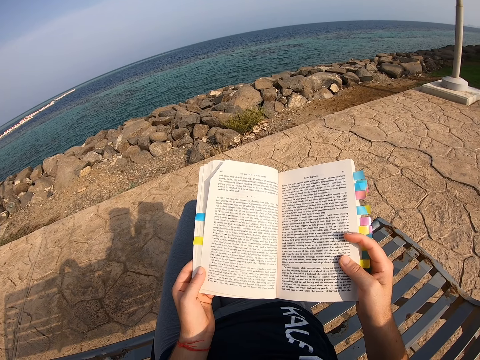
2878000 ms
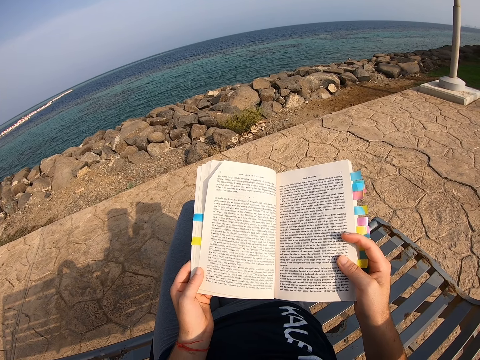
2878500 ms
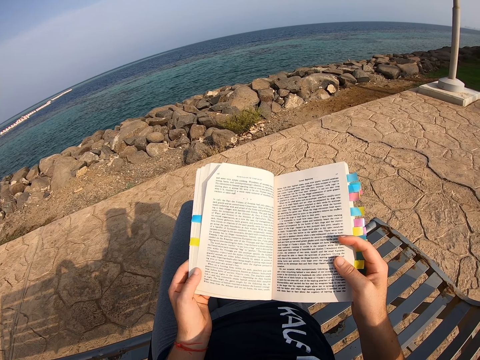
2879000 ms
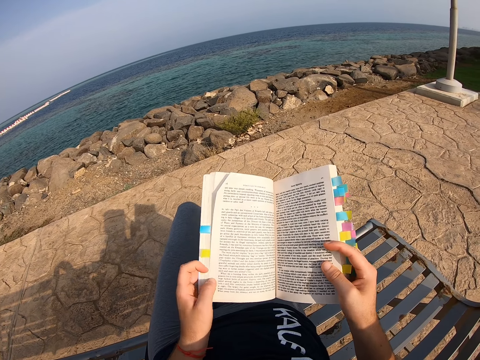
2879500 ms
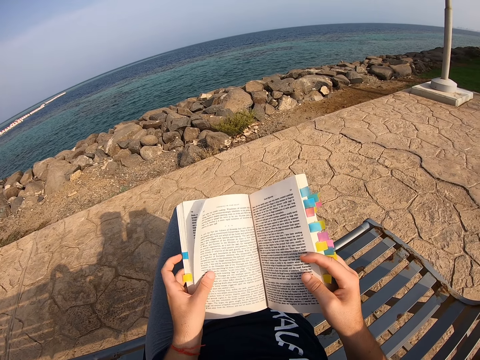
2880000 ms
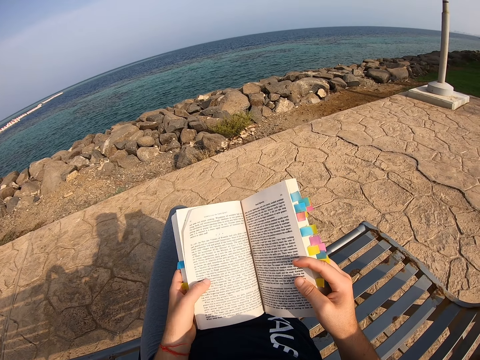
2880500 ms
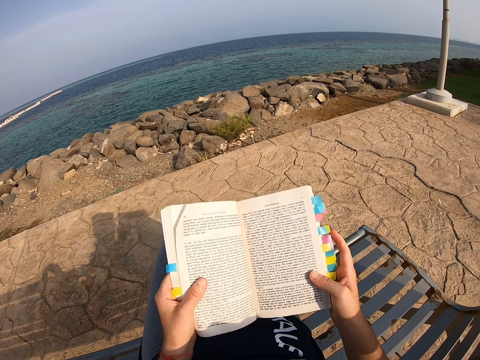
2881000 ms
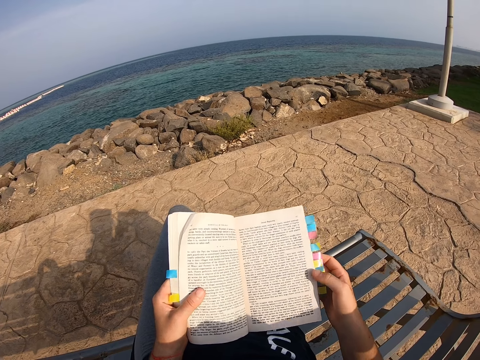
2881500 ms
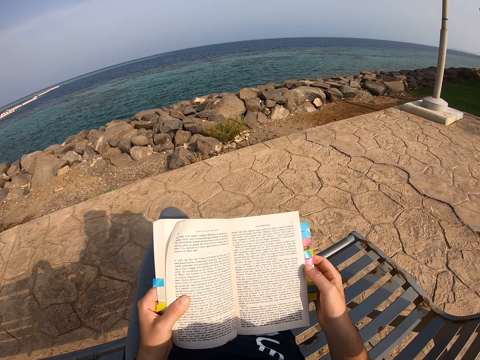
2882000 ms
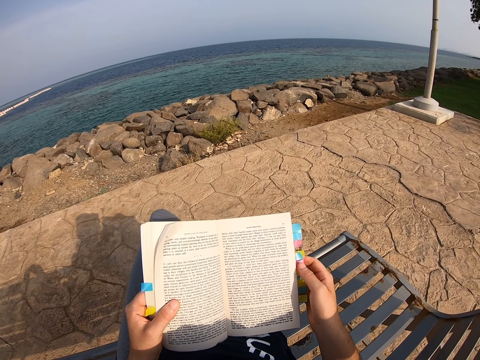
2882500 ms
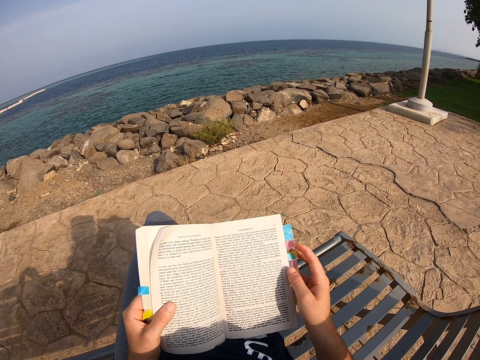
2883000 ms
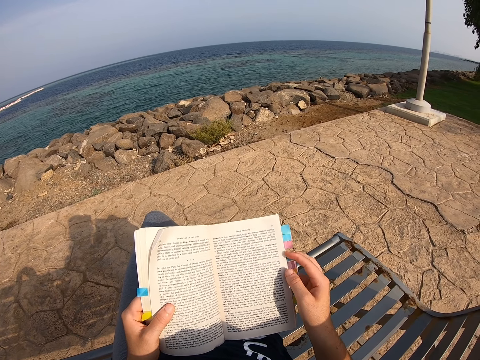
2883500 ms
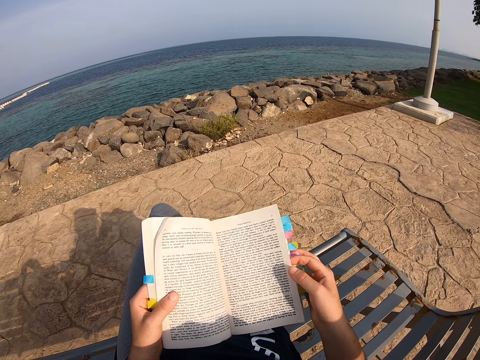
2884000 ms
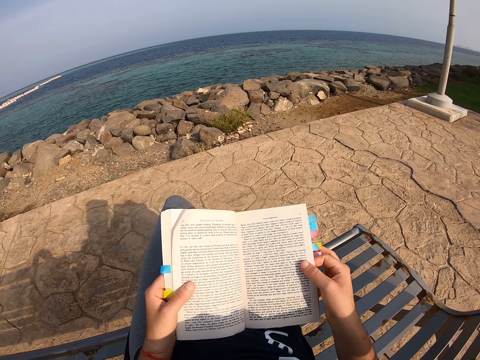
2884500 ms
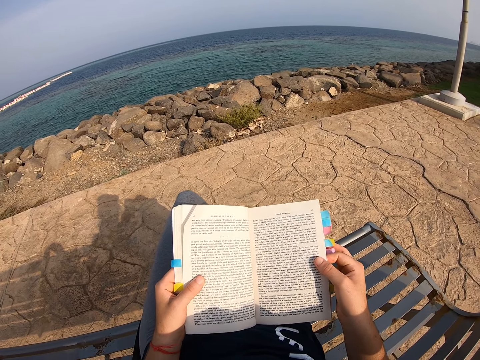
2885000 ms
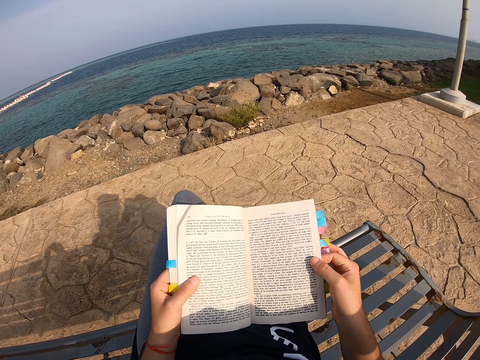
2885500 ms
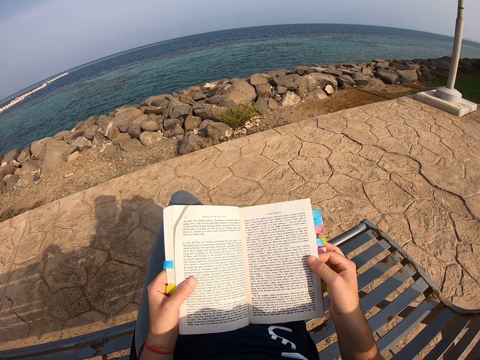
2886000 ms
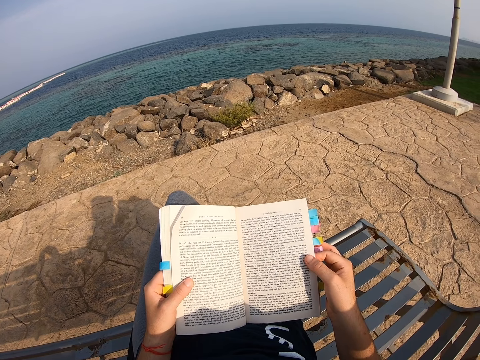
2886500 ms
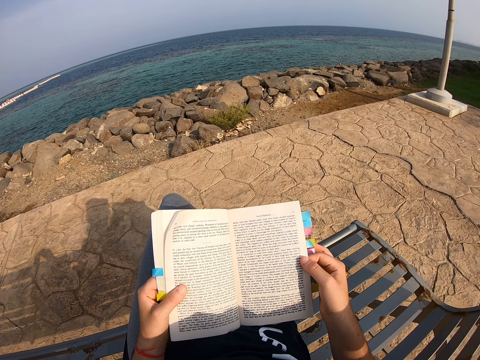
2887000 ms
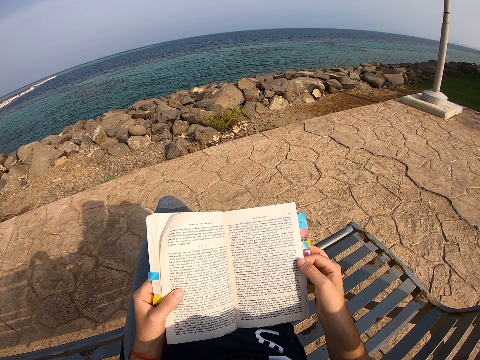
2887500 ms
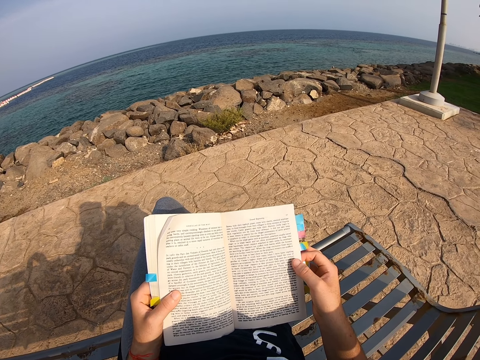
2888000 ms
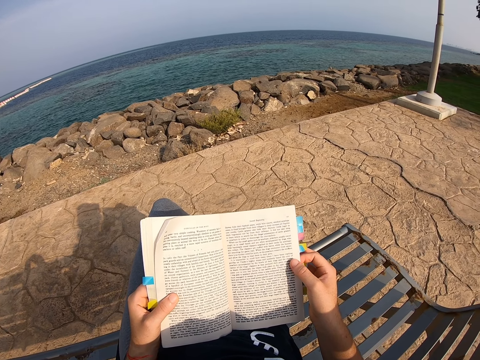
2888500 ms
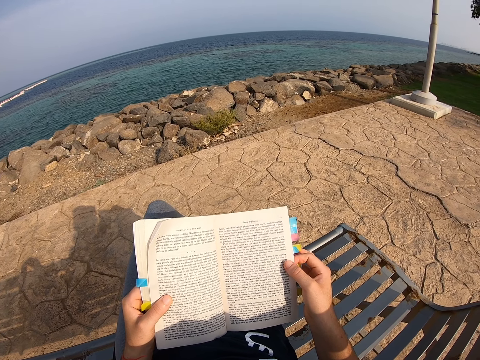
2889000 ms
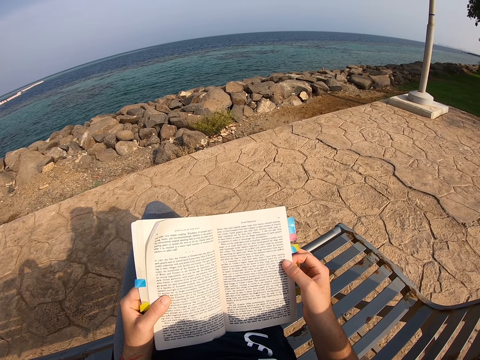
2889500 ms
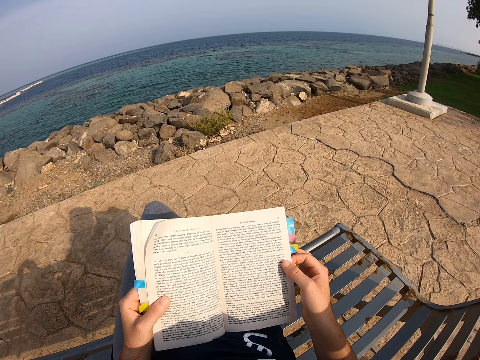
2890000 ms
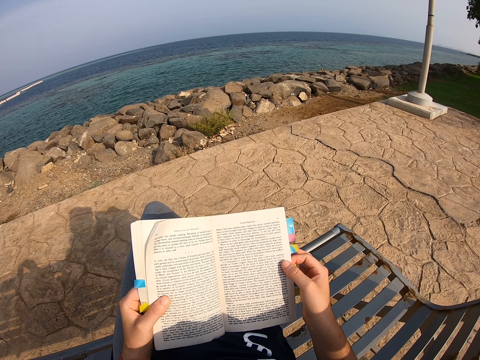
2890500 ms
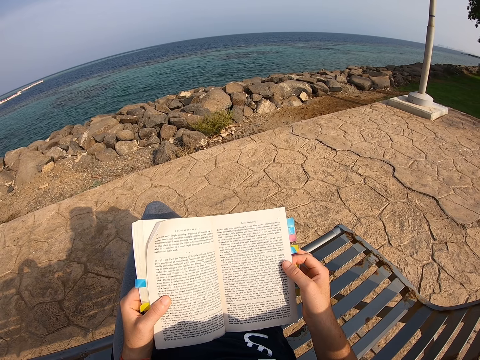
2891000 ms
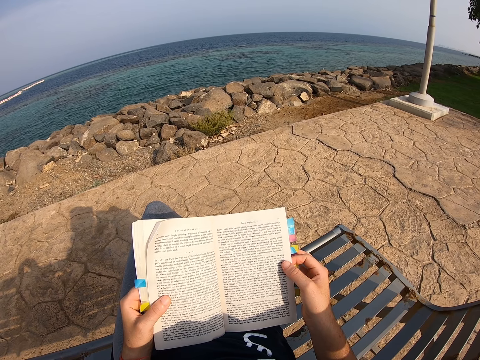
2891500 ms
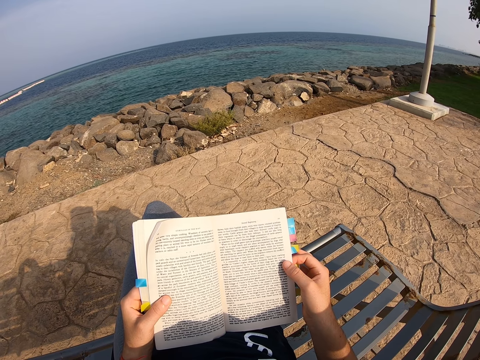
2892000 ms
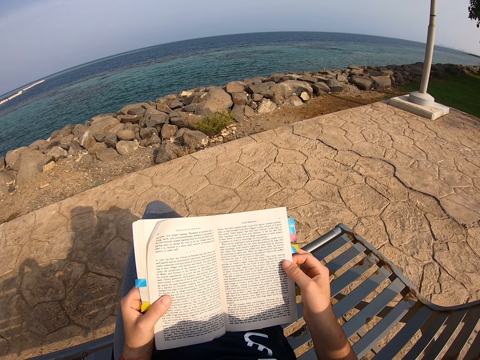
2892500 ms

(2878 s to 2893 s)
The camera wearer reads a novel. They straighten a book. They read the novel again. They align the page of the book. They read the book.

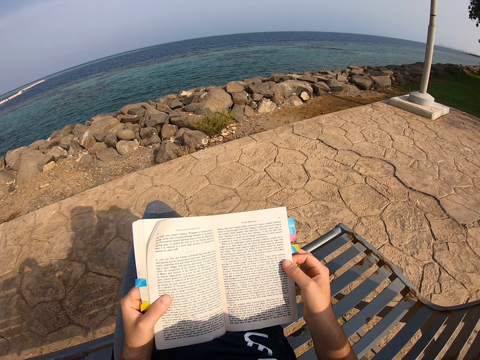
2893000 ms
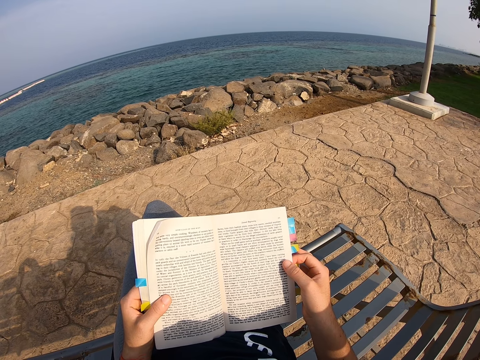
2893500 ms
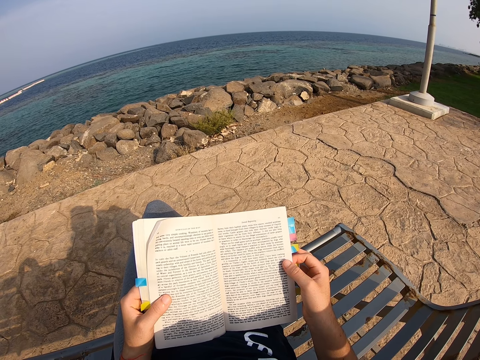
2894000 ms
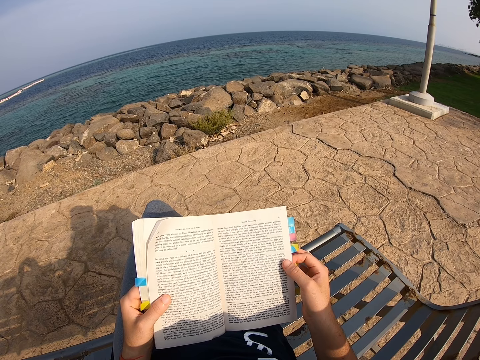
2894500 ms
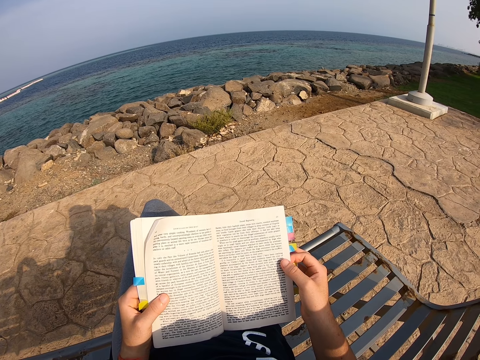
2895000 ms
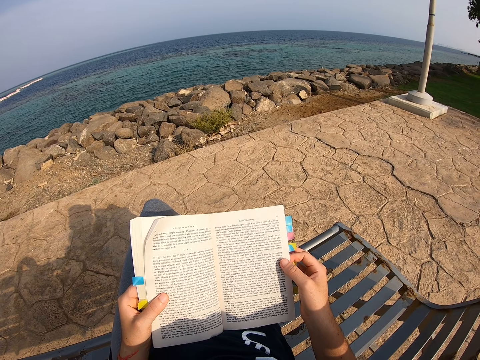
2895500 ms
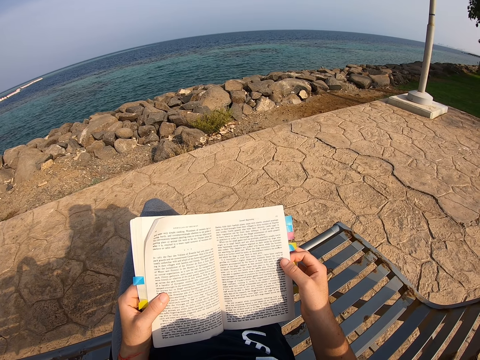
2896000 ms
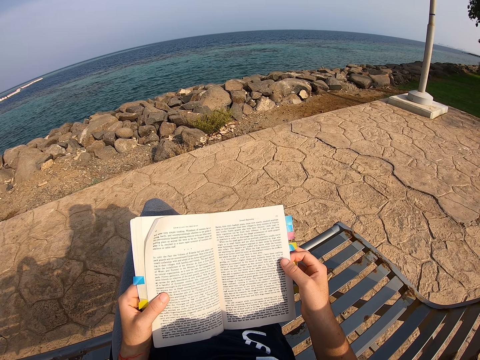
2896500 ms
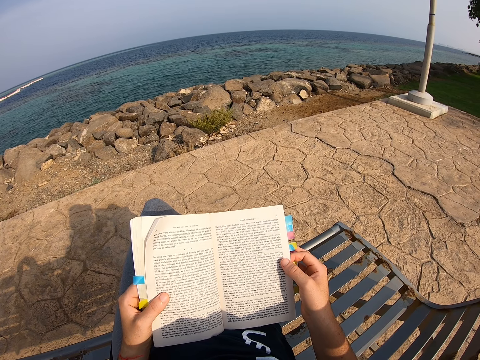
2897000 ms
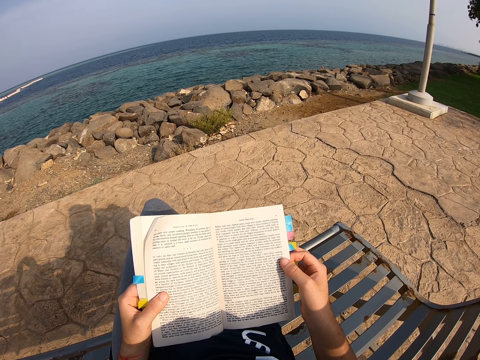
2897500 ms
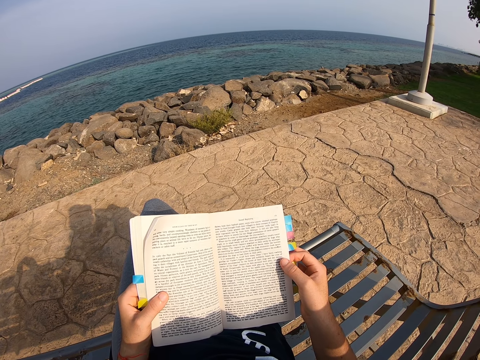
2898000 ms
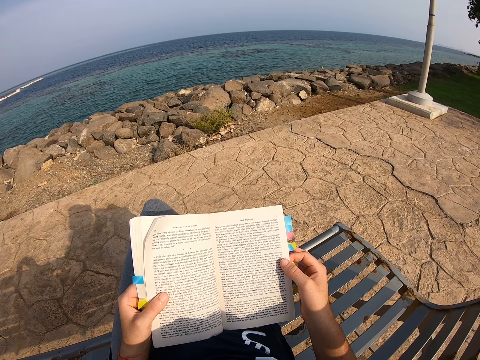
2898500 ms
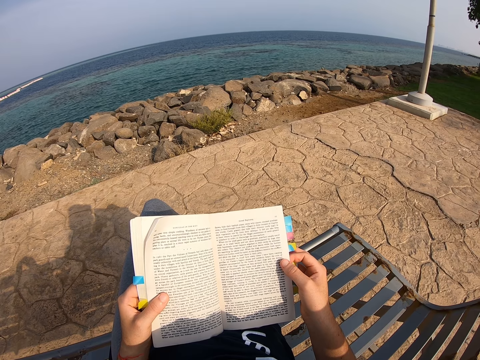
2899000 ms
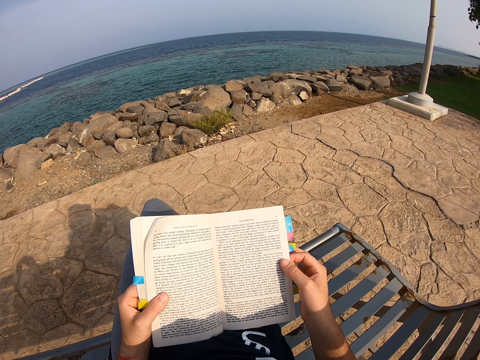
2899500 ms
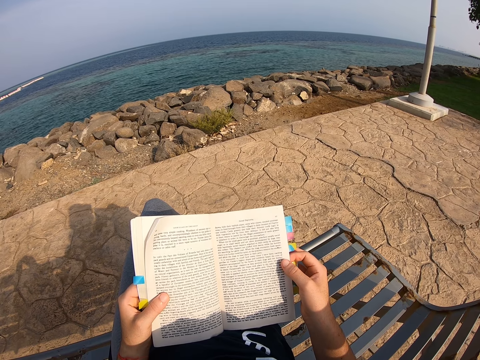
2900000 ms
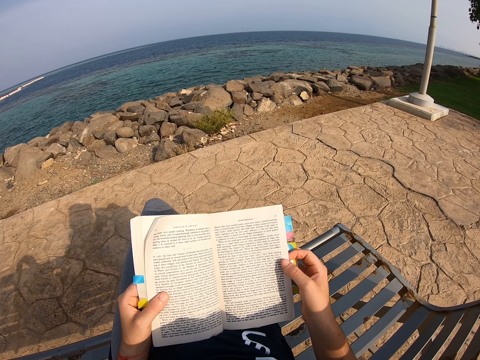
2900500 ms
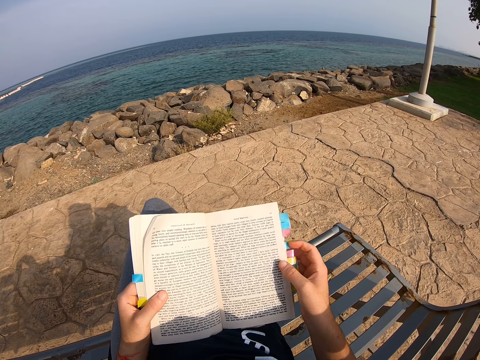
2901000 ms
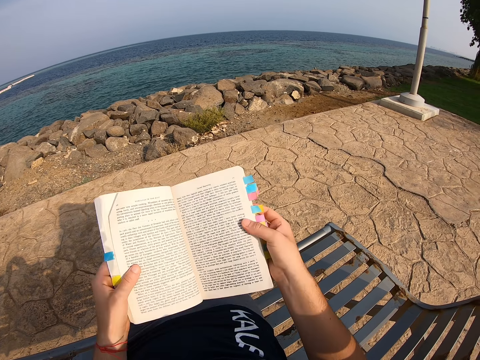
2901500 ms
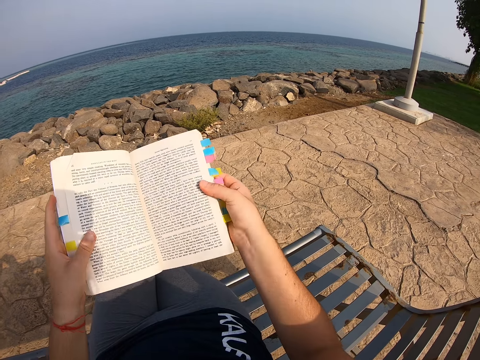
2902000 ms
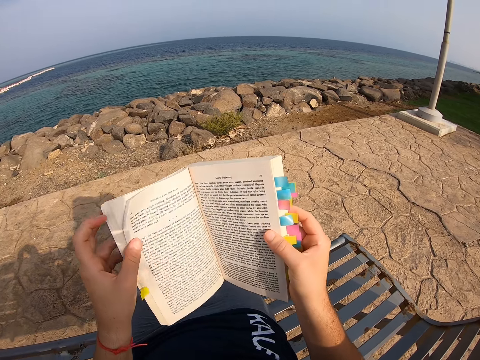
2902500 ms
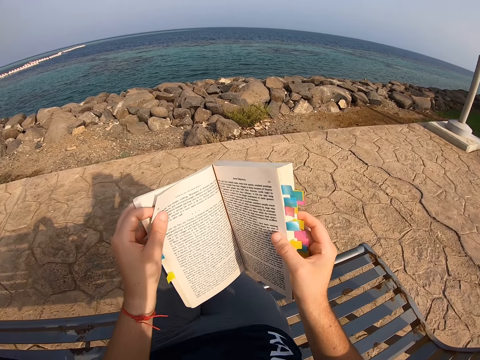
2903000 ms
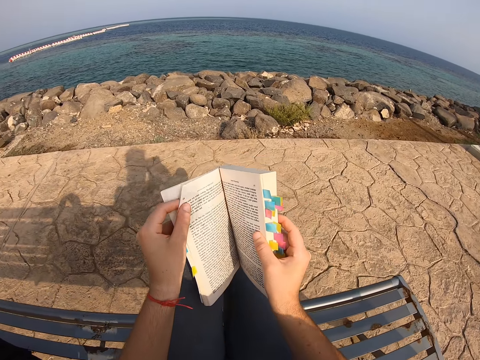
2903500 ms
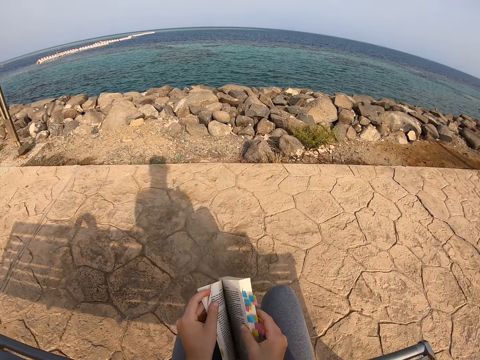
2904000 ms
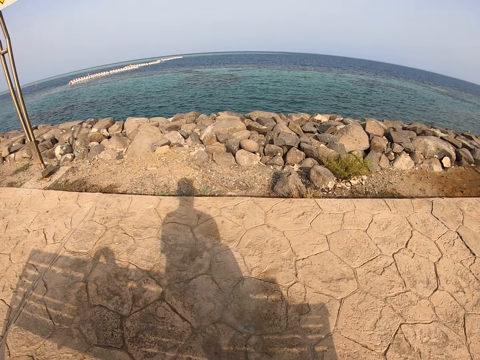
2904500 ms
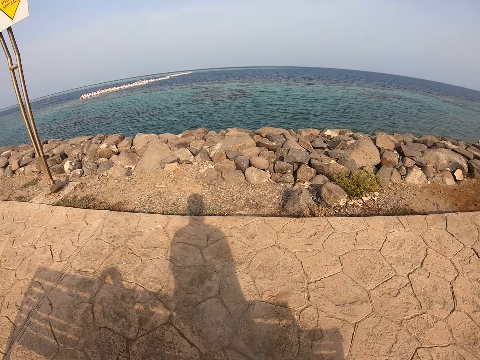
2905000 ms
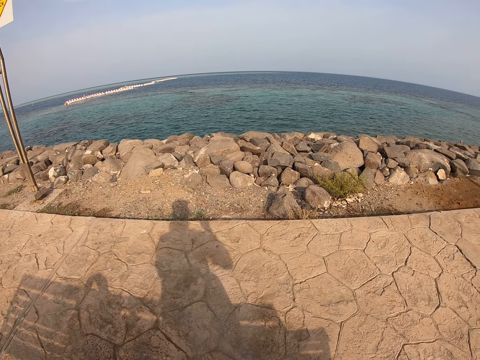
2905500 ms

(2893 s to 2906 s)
The camera wearer lifts the novel. They straighten hands, move the novel, and look around.
